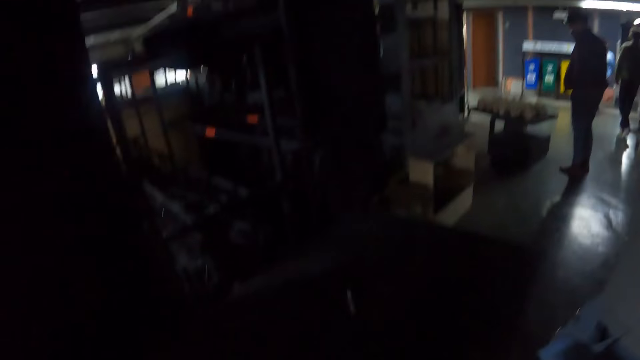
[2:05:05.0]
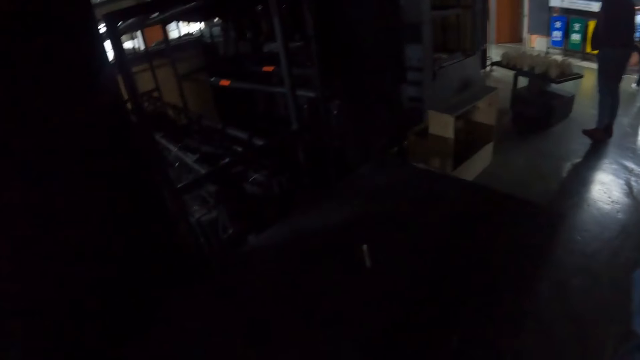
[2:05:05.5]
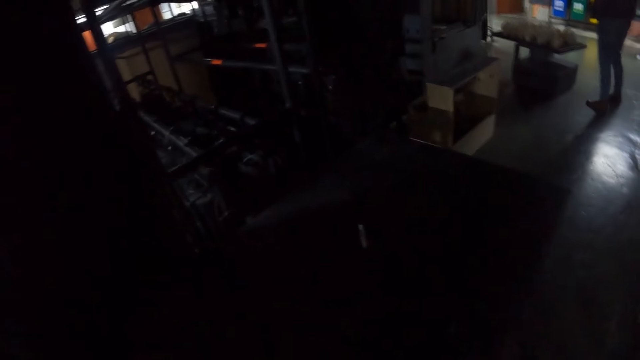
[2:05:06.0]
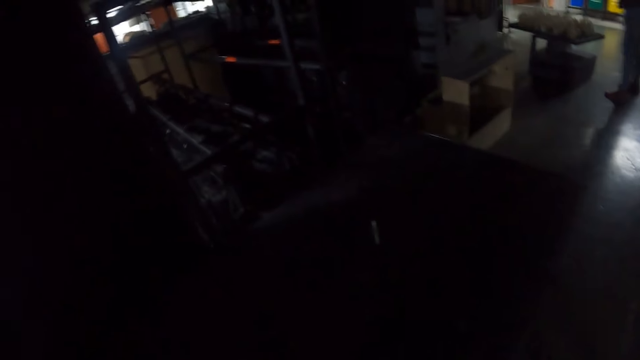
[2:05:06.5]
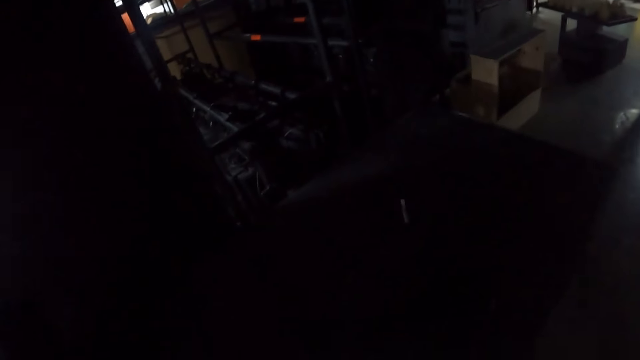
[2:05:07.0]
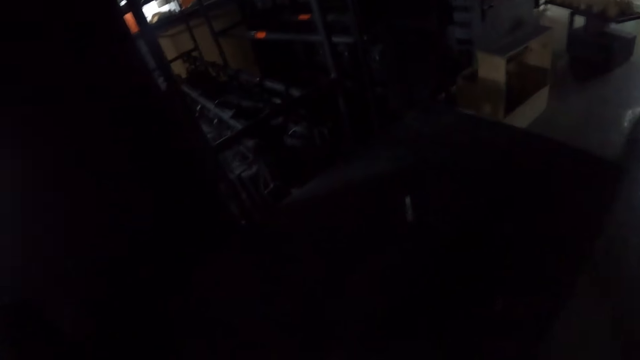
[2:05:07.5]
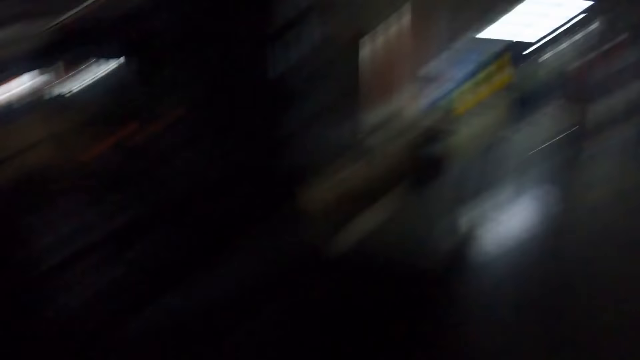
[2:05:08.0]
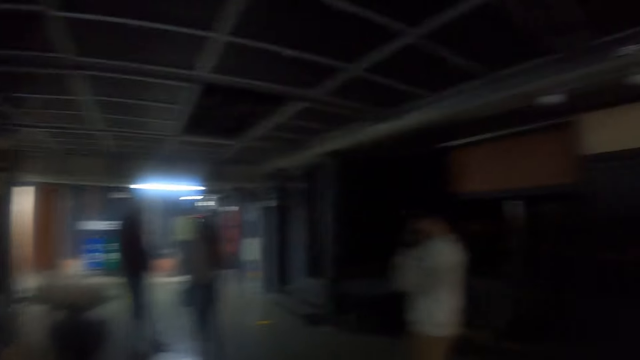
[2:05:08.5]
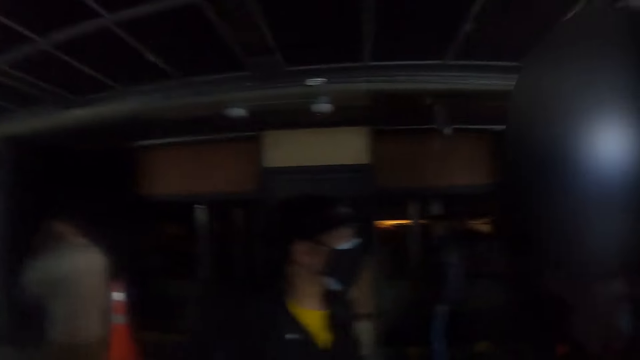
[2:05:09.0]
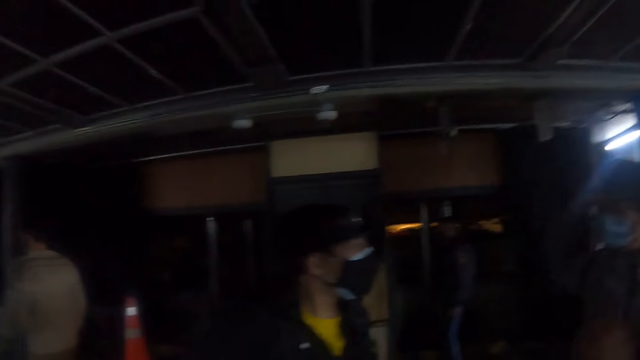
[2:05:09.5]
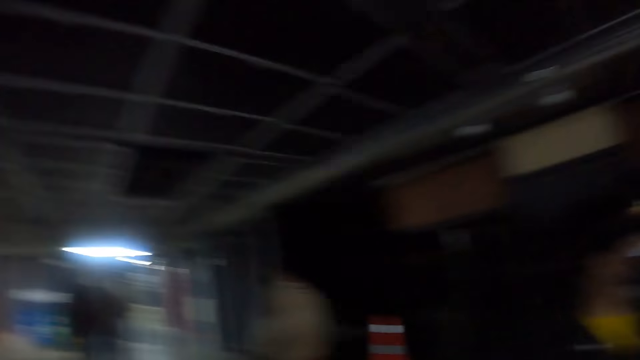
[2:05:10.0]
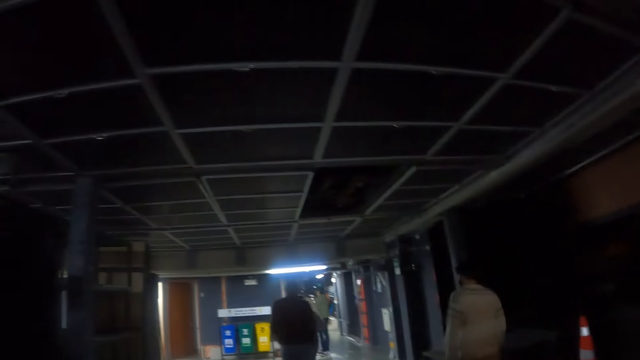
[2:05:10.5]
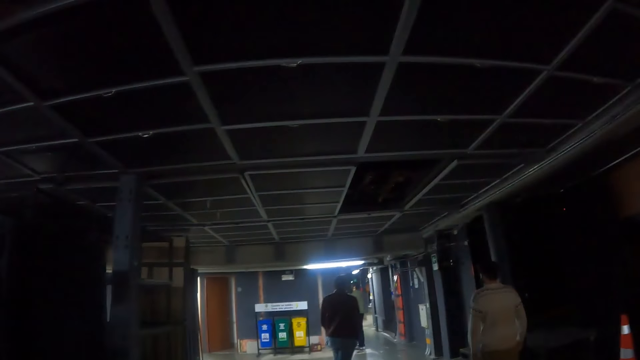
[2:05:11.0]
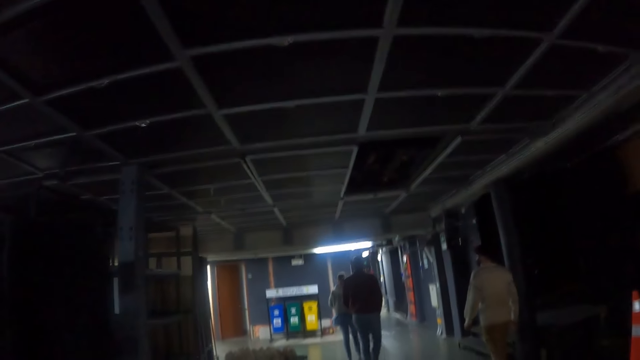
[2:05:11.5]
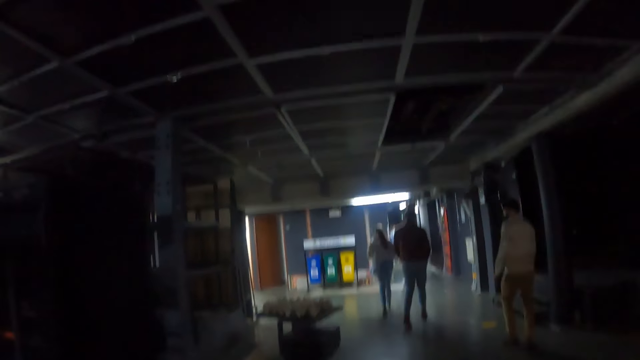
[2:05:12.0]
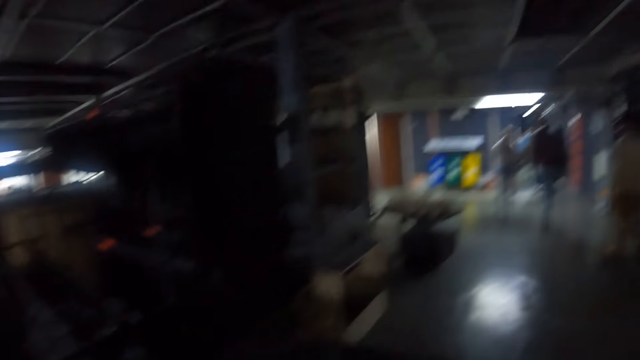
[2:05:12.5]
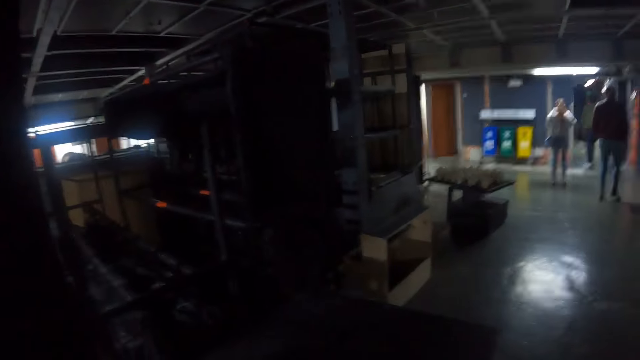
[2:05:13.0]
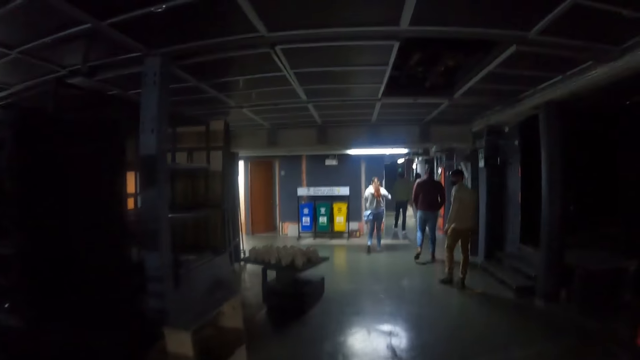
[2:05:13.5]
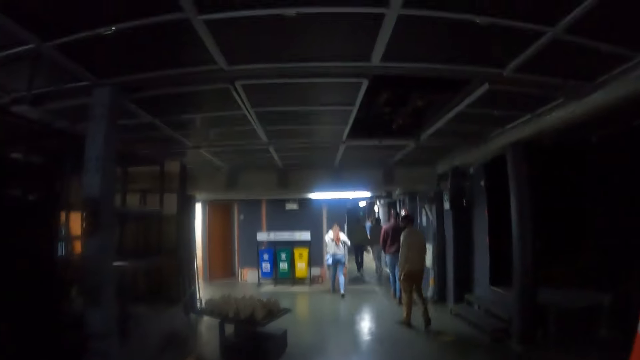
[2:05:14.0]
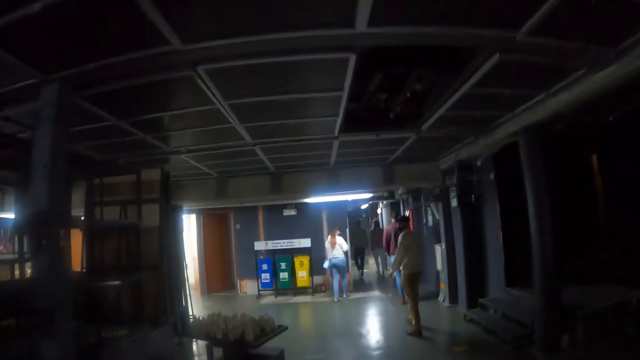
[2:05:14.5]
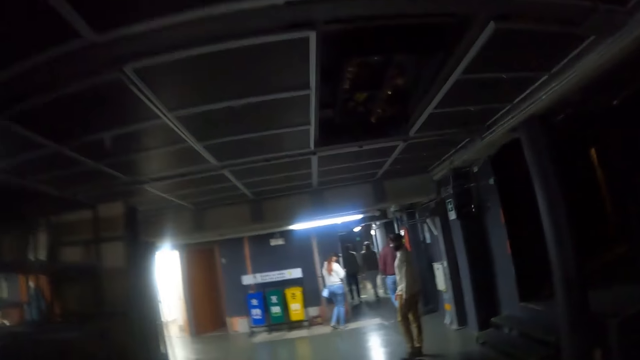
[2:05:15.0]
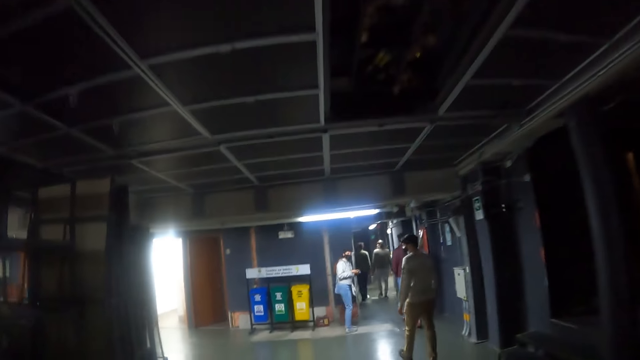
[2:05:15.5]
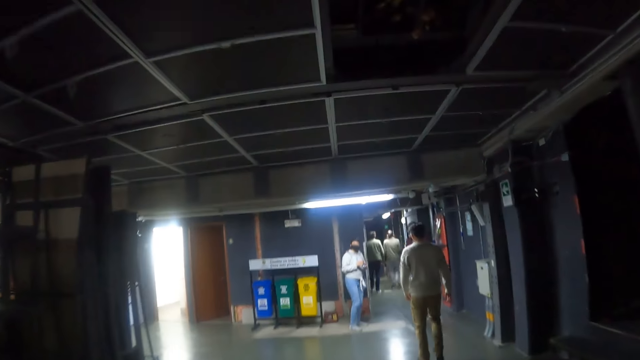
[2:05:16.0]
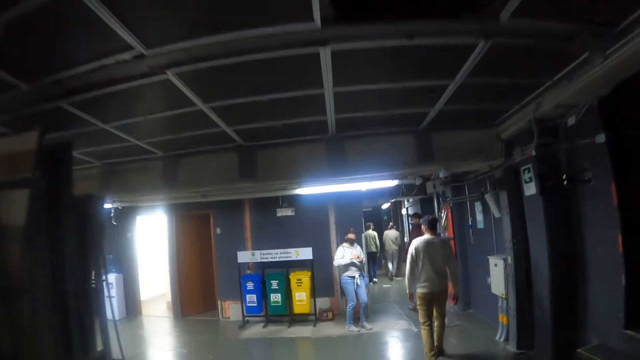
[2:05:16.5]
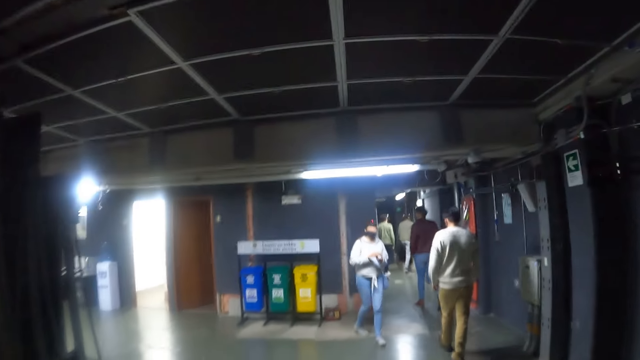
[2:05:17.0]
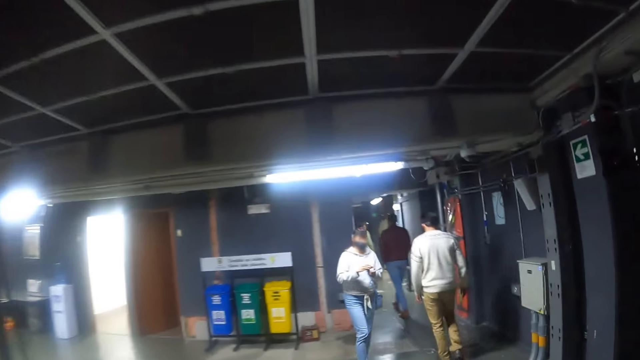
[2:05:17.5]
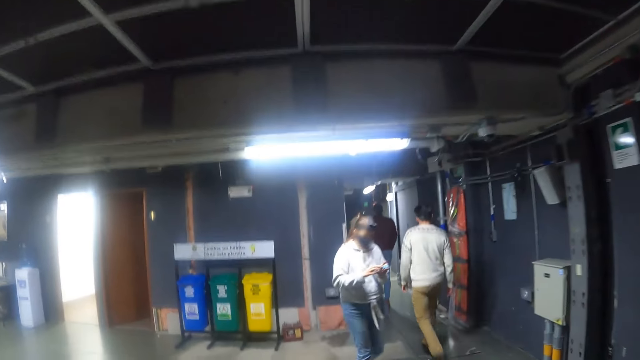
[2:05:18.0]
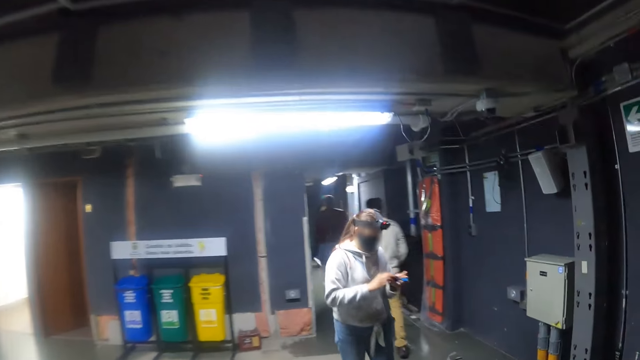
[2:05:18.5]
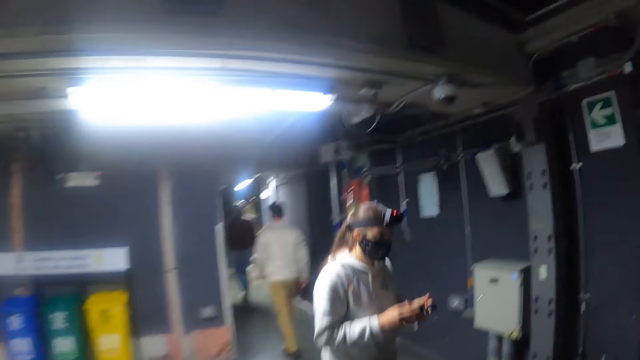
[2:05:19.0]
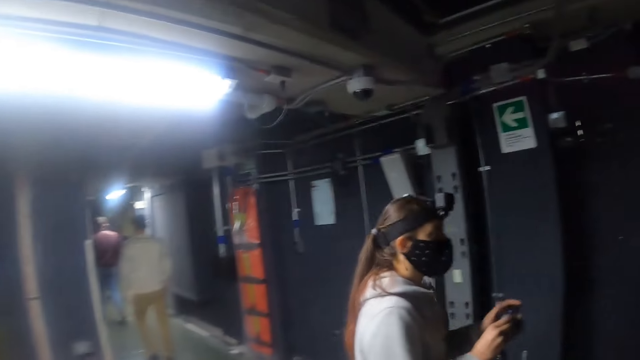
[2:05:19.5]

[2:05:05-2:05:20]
The camera wearer walks around the room. A woman walks in the room. The camera wearer walks in the room.

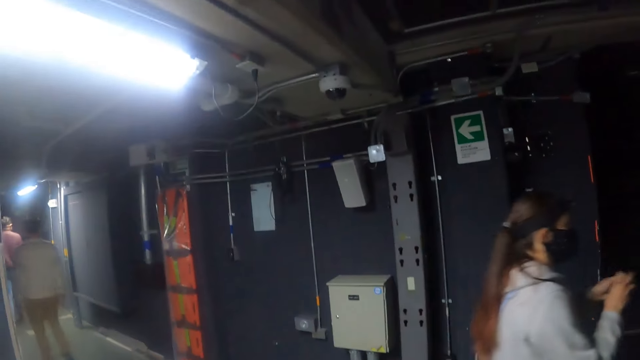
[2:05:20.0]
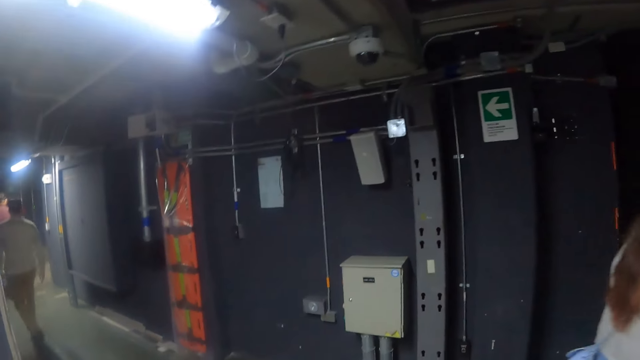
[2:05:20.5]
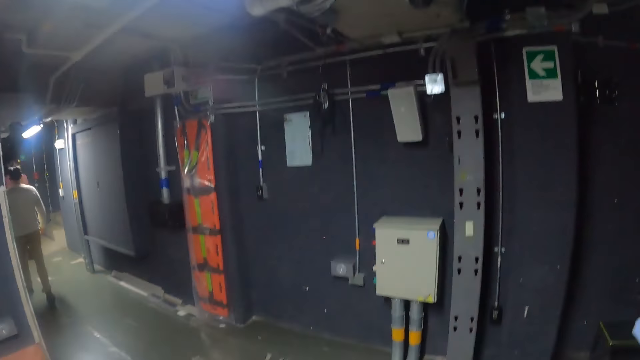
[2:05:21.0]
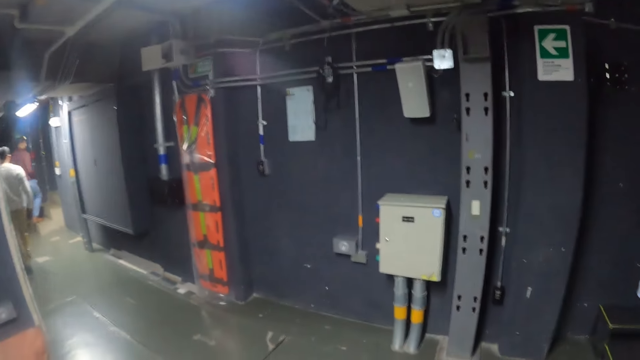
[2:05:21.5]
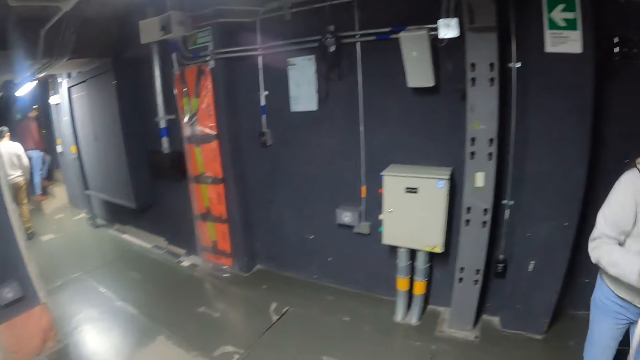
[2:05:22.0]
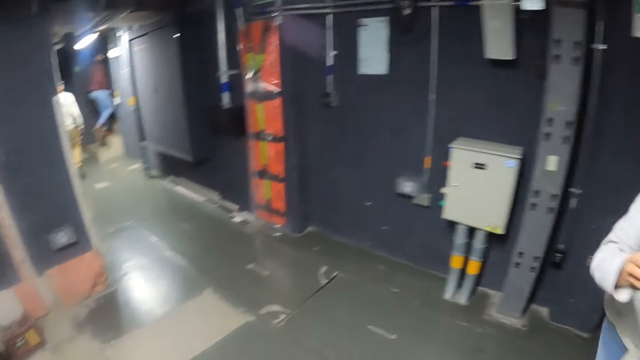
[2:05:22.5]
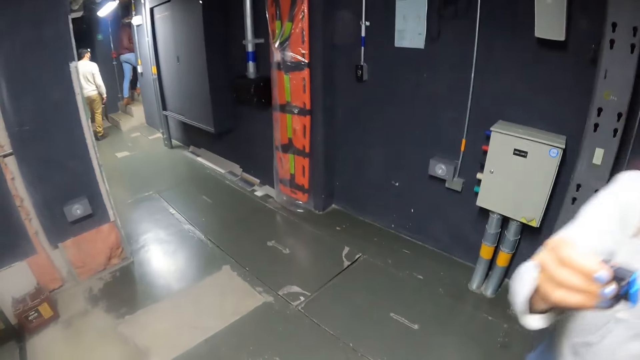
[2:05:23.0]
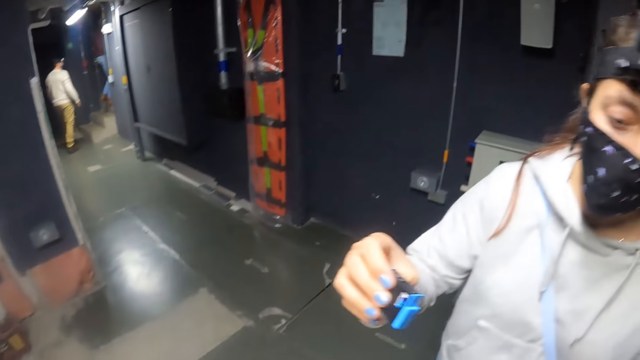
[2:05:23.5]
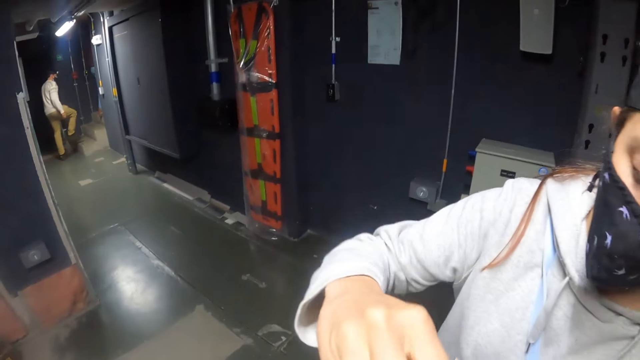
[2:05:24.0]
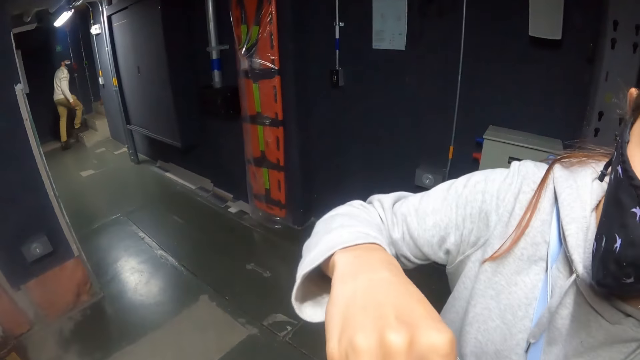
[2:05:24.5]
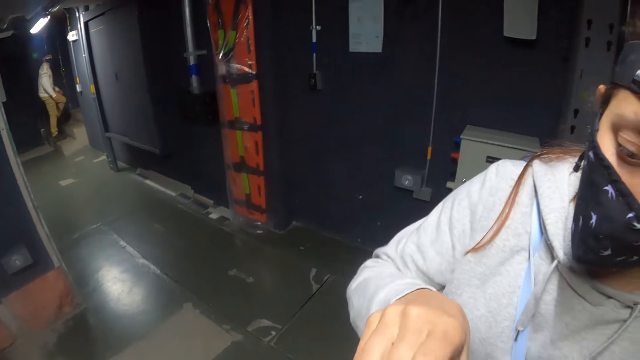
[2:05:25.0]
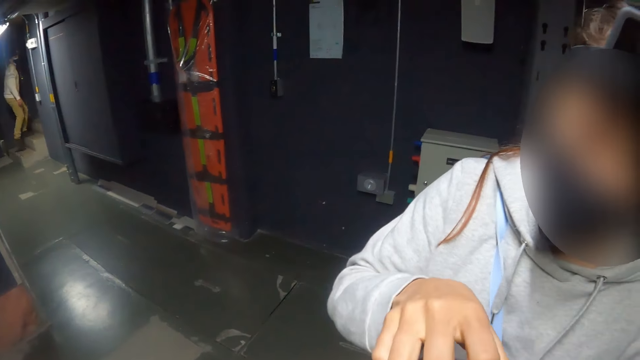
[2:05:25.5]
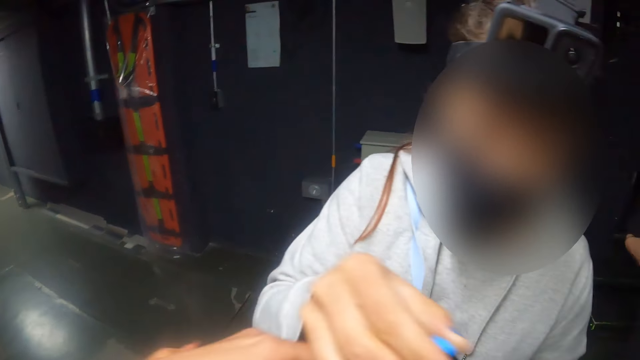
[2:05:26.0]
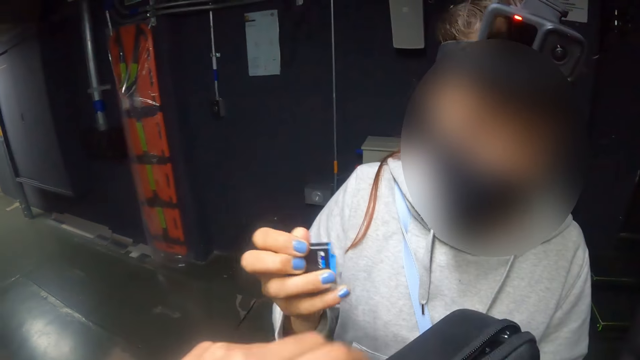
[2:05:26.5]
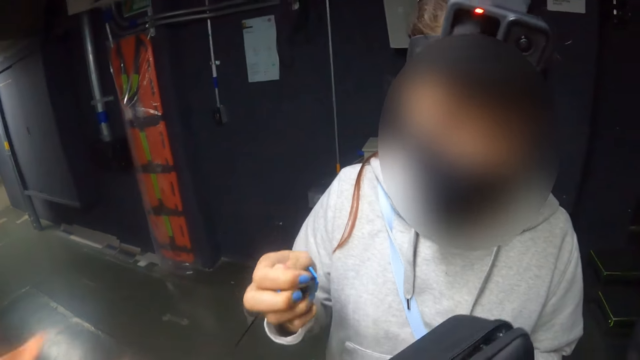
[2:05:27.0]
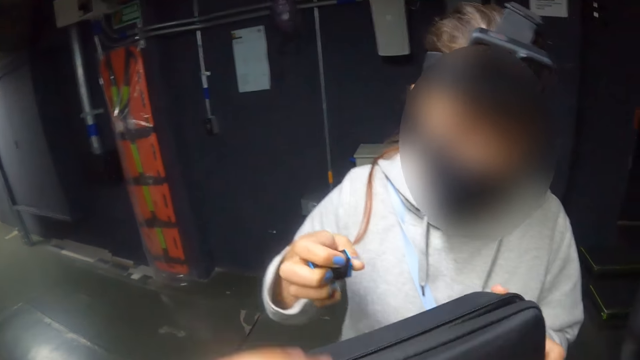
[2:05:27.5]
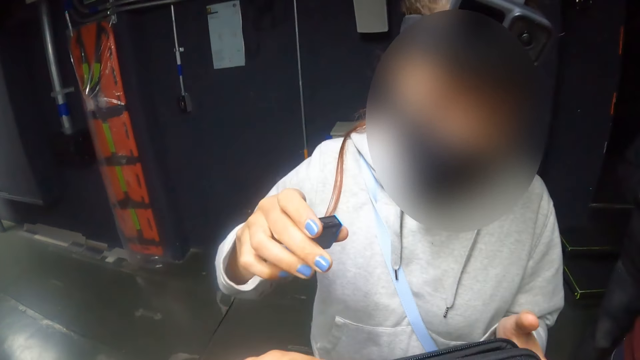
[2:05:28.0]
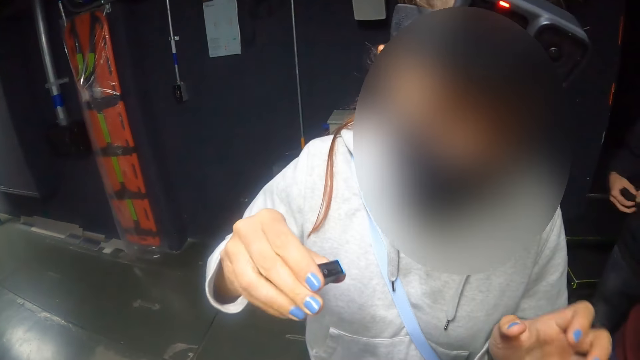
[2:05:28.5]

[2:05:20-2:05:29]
A woman interacts with the camera wearer. The camera wearer looks at the woman.
